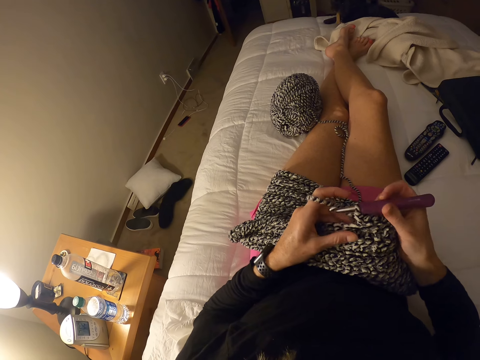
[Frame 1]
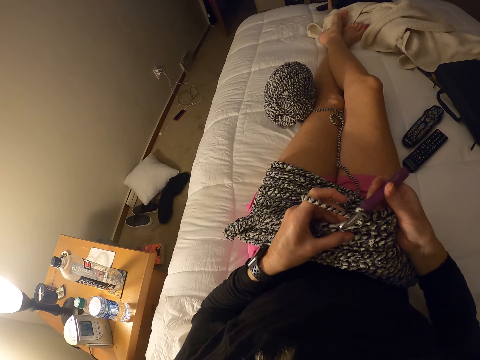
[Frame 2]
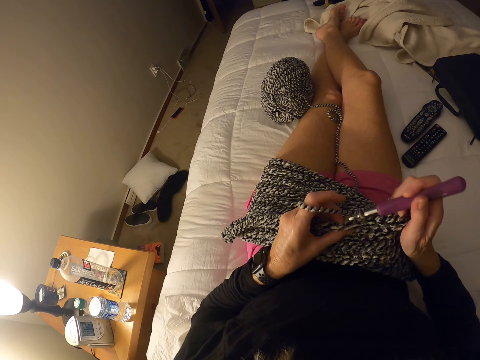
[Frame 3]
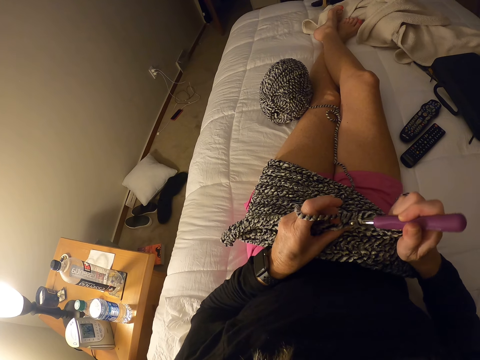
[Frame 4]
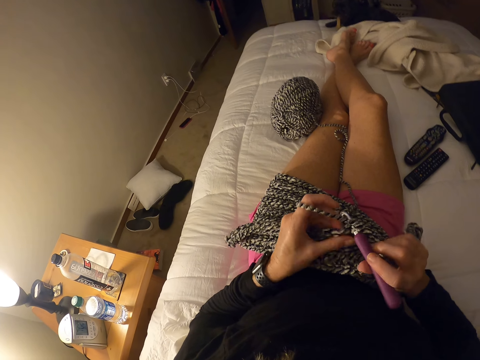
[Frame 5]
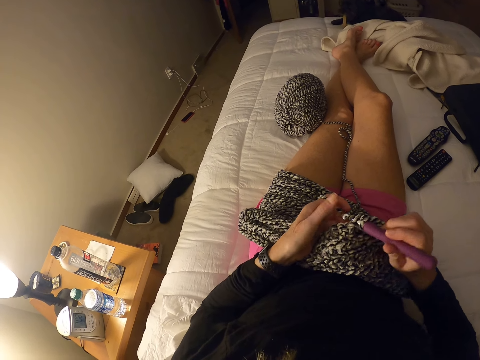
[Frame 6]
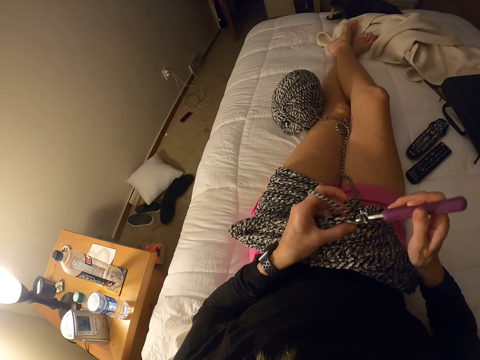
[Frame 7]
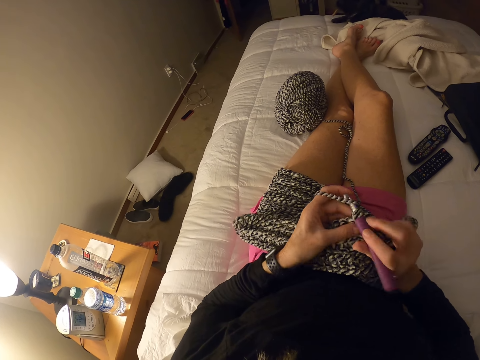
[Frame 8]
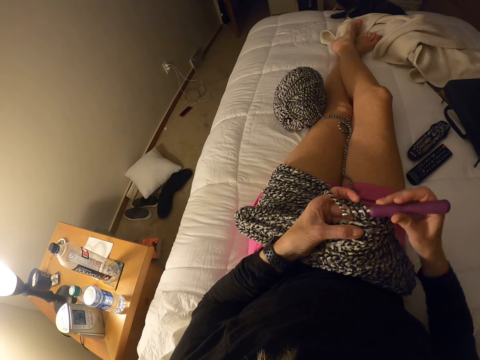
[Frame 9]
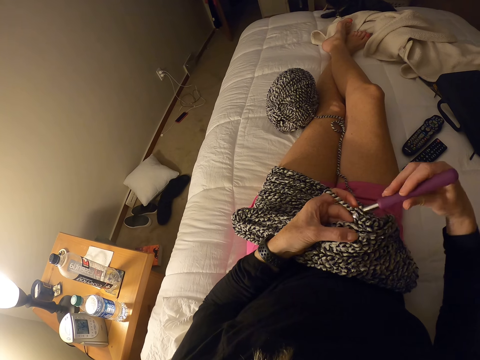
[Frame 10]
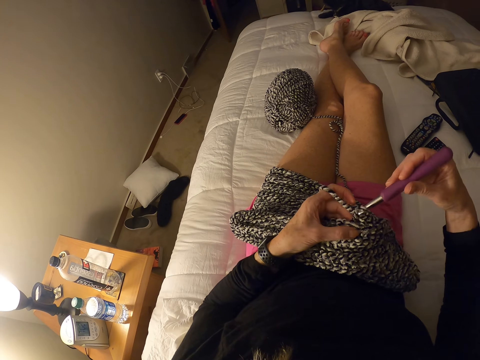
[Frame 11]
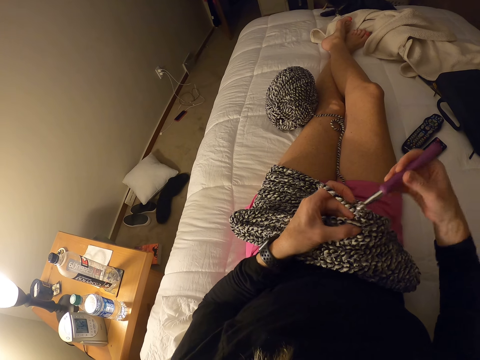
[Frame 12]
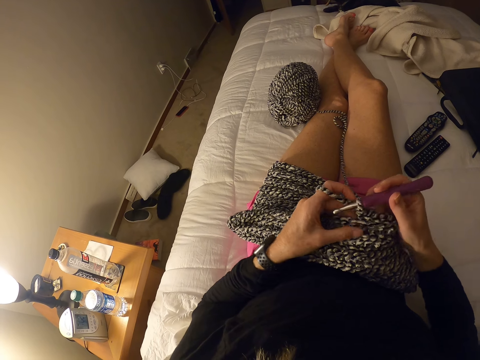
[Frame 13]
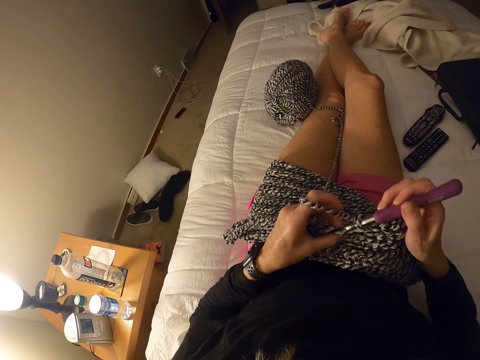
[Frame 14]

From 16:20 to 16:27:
The camera wearer crochets the garment with a yarn and a crochet hook.

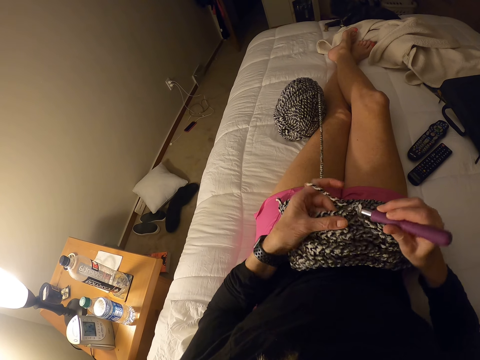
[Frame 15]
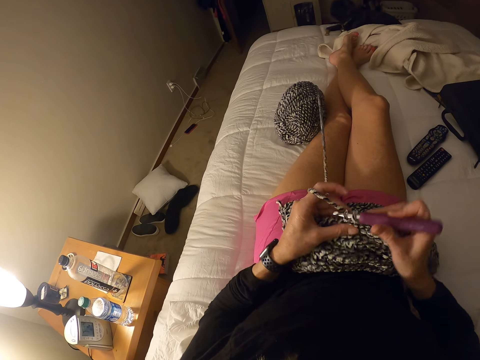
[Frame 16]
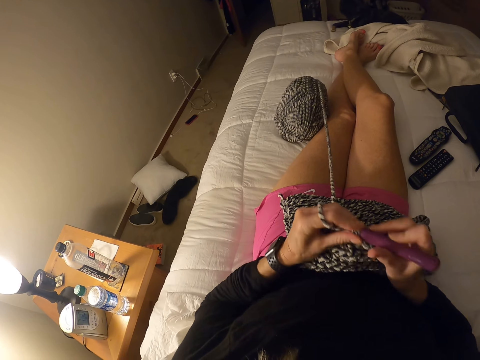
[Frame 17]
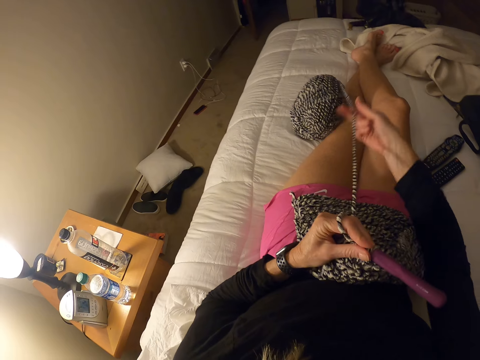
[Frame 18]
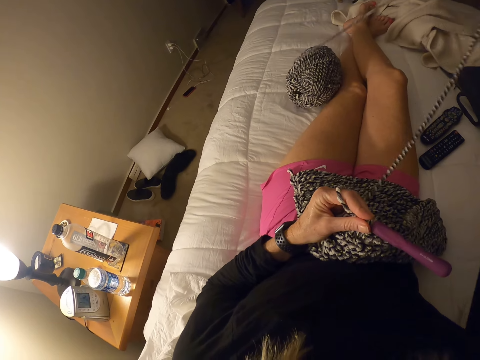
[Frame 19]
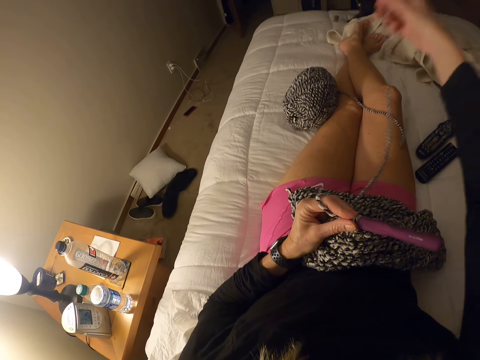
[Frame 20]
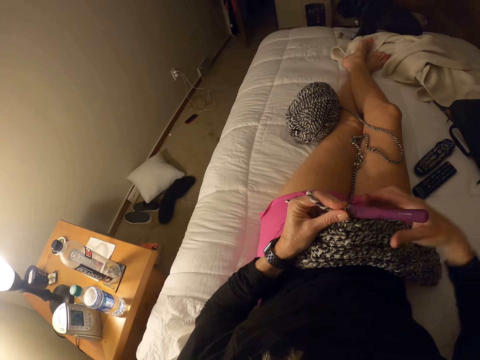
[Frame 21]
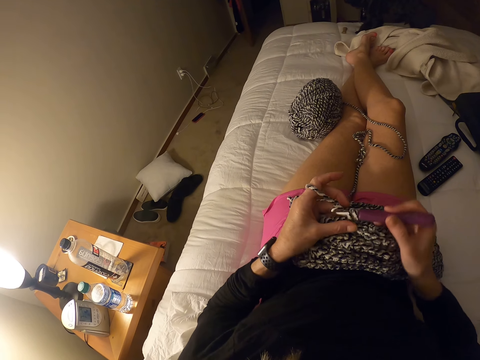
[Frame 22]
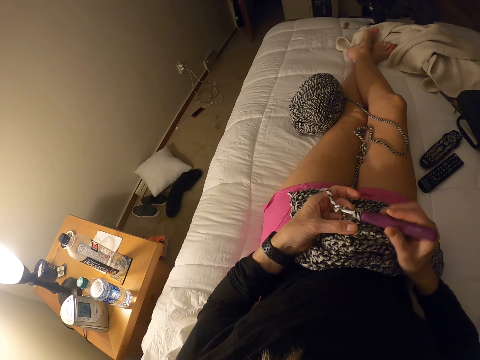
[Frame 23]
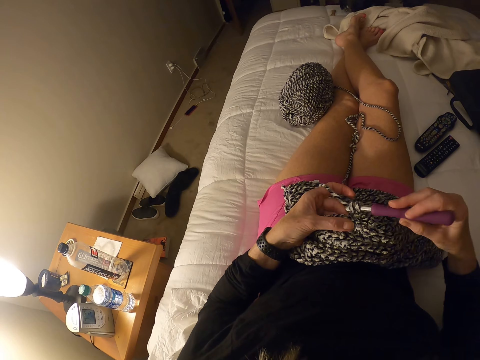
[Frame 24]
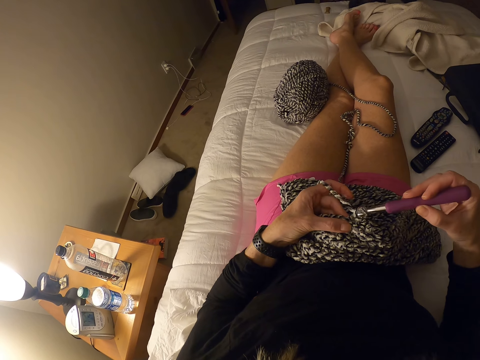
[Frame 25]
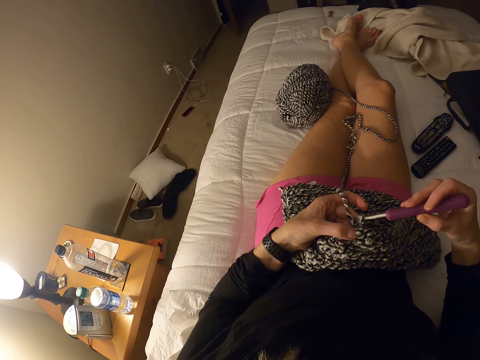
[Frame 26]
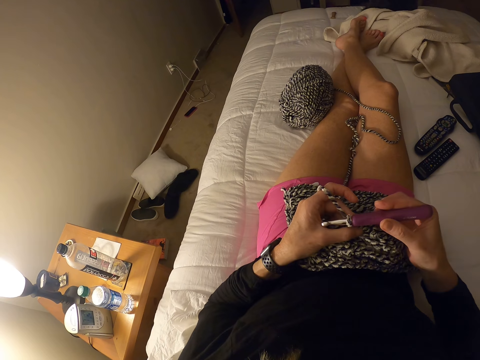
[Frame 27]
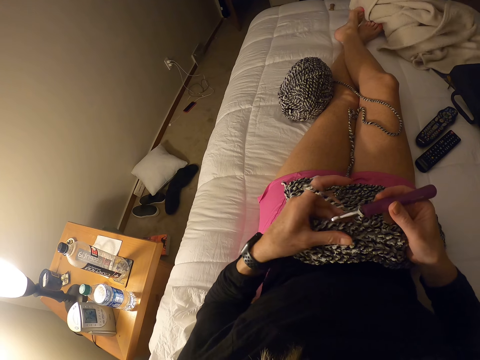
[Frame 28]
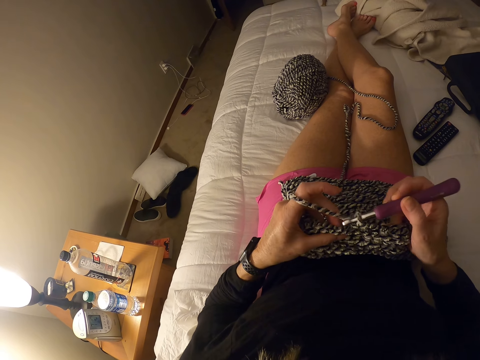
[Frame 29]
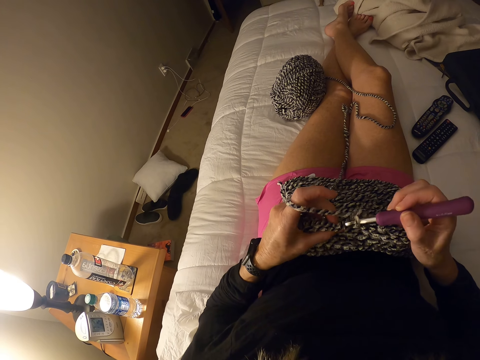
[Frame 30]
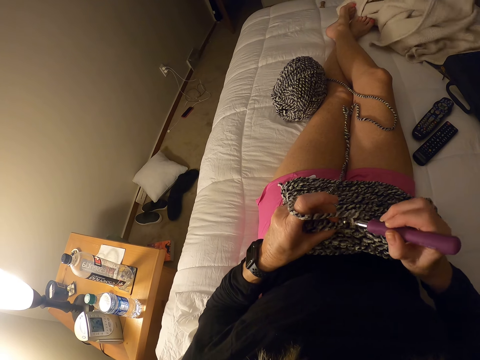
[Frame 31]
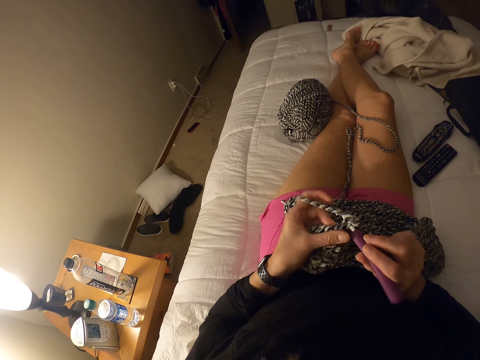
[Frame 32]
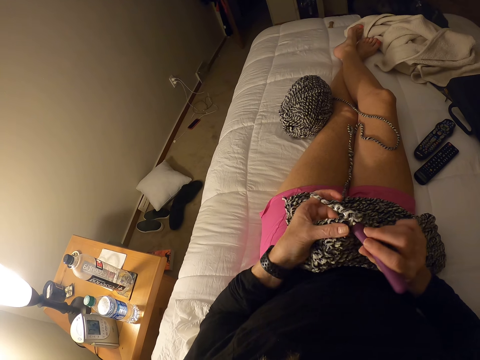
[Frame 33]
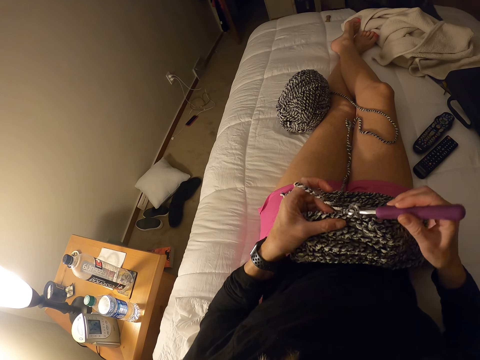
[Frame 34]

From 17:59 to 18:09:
The camera wearer pulls the yarn. They crochet the garment with the yarn and a crochet hook.

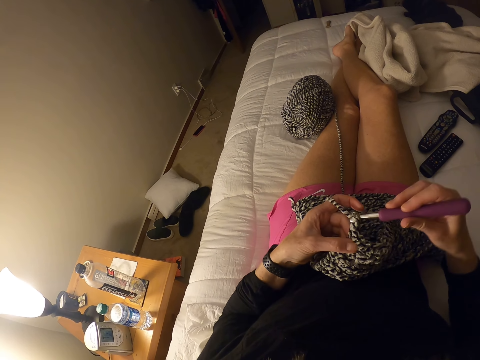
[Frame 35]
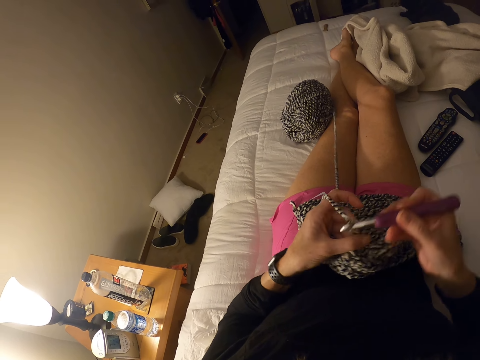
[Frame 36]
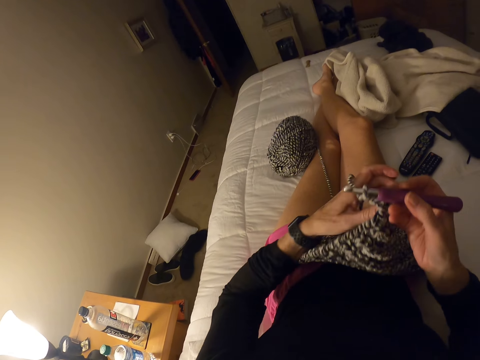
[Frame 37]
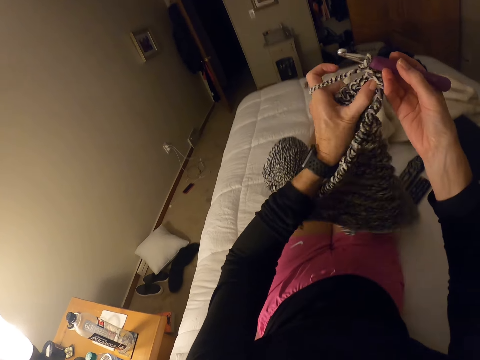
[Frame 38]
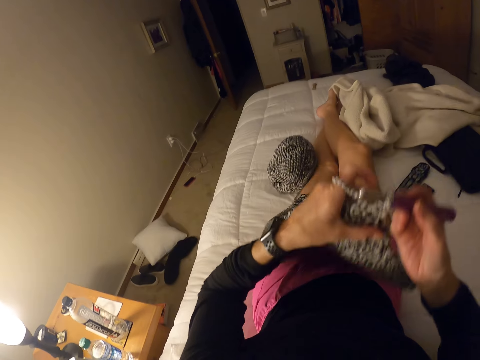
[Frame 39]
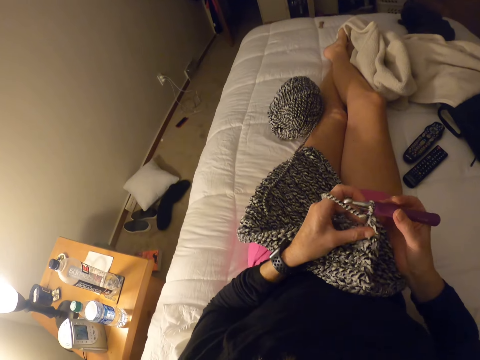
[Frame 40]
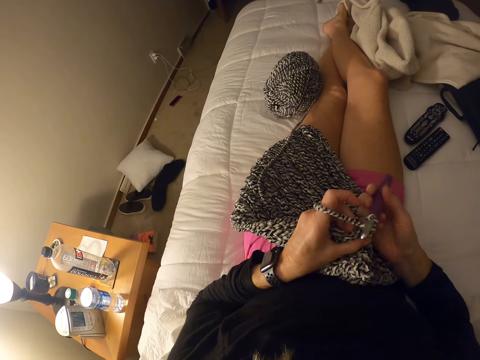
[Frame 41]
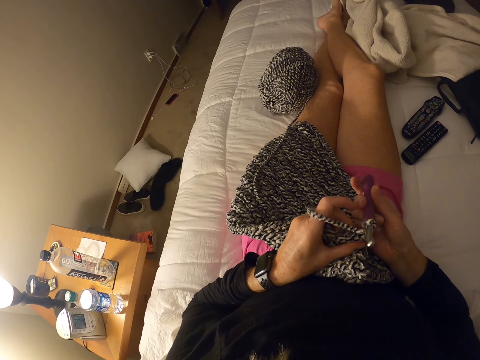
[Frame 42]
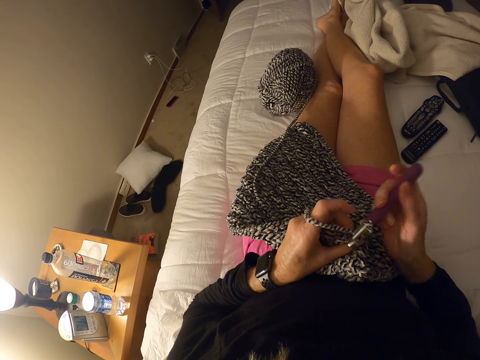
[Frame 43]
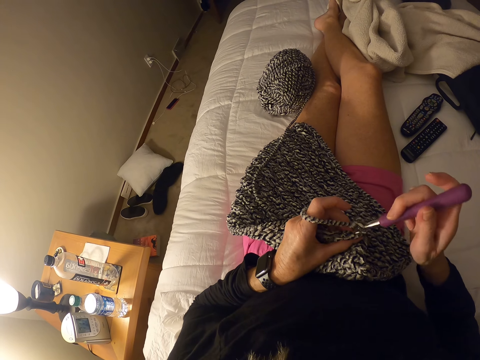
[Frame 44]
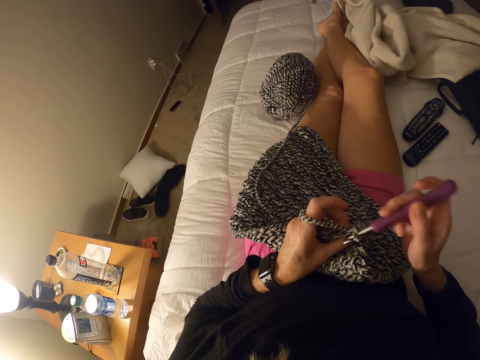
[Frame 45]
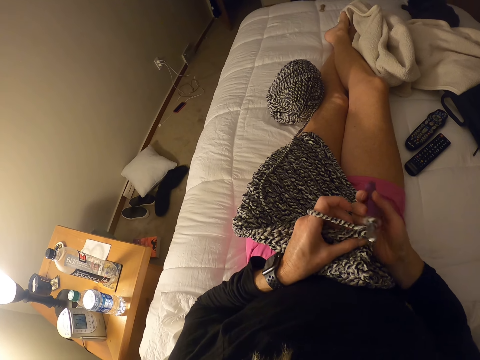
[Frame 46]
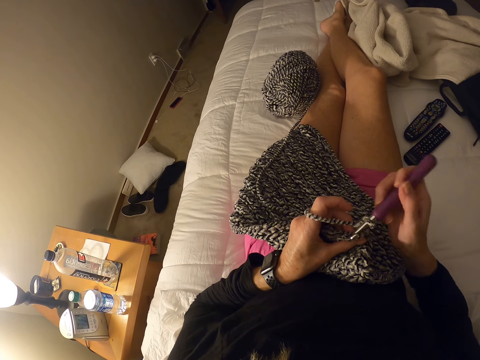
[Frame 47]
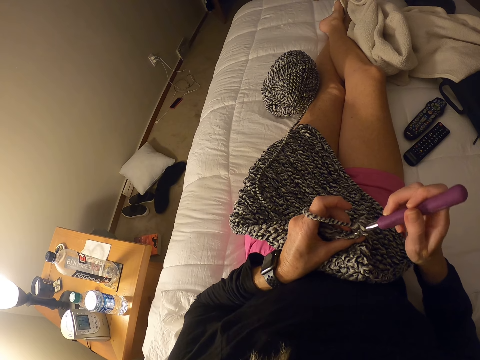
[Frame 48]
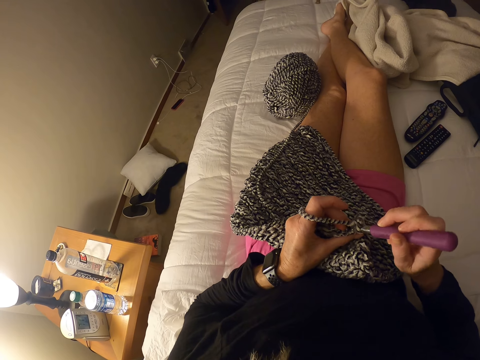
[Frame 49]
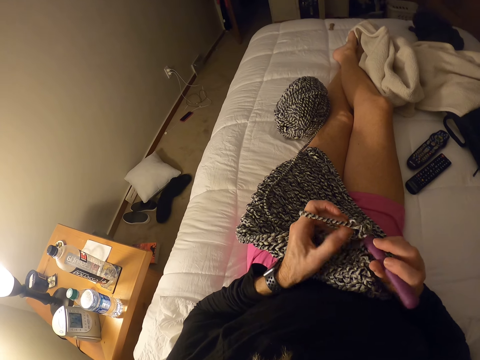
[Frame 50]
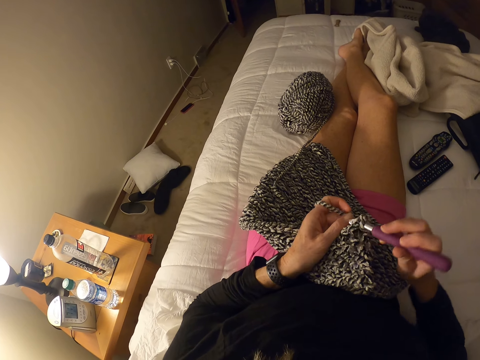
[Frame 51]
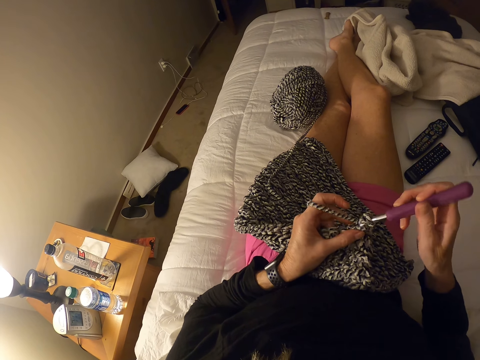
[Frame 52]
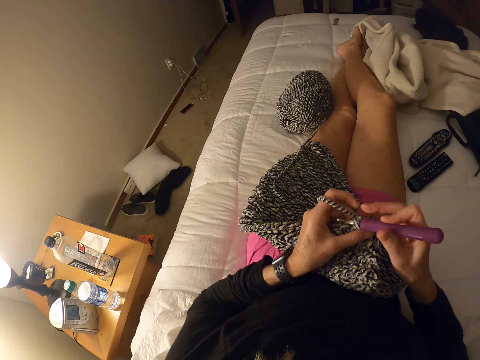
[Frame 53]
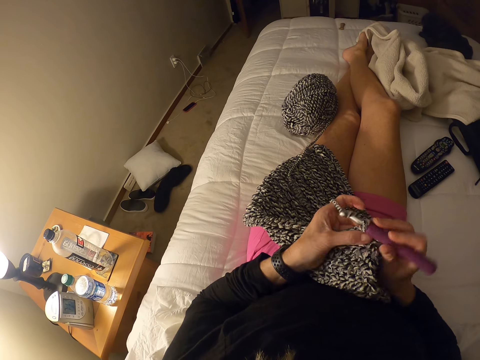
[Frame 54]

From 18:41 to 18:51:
The camera wearer turns the piece of garment in her hand. She puts the garment on her lap. She adjusts the crochet hook in her right hand. She crochets the piece of garment with the crochet hook.
